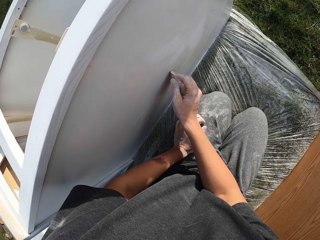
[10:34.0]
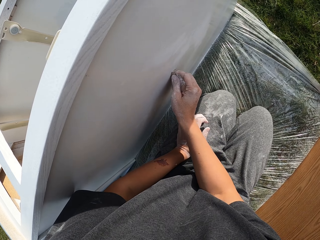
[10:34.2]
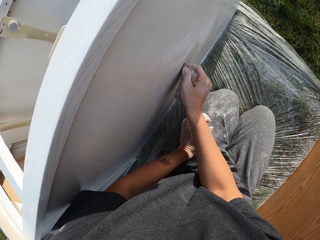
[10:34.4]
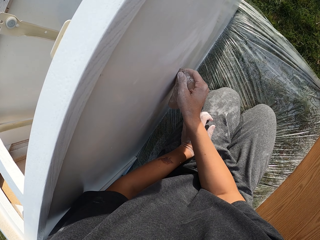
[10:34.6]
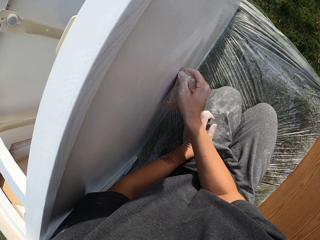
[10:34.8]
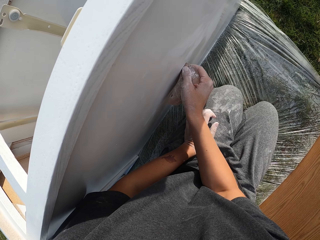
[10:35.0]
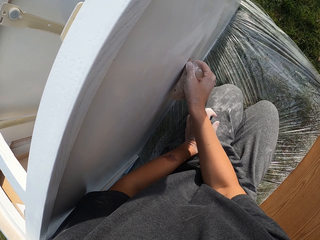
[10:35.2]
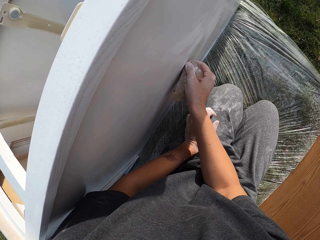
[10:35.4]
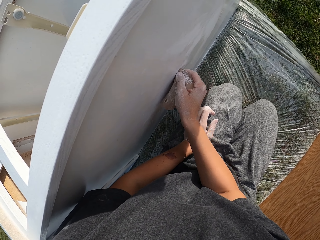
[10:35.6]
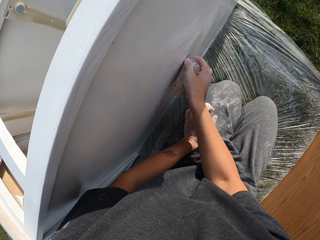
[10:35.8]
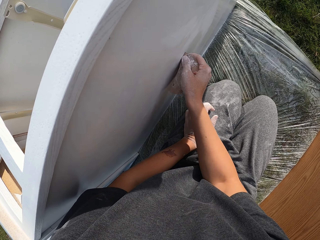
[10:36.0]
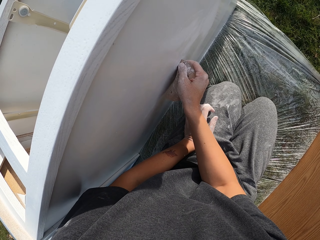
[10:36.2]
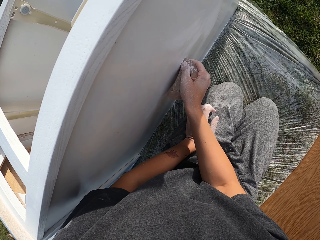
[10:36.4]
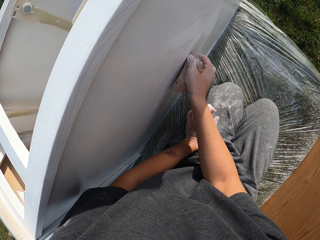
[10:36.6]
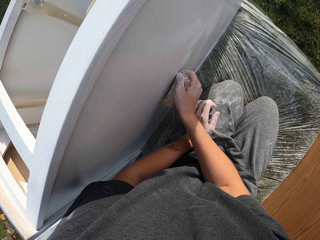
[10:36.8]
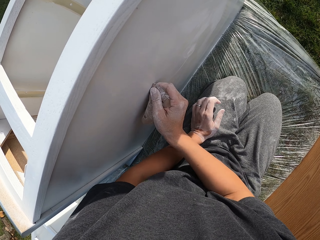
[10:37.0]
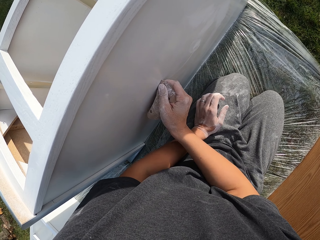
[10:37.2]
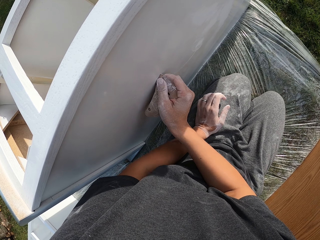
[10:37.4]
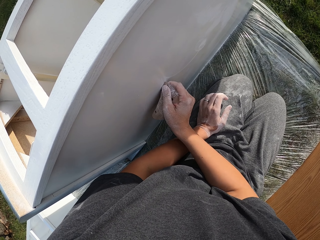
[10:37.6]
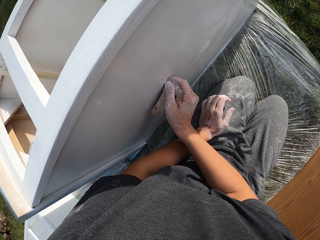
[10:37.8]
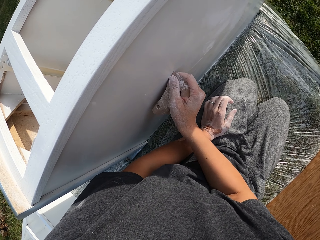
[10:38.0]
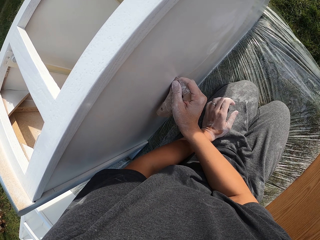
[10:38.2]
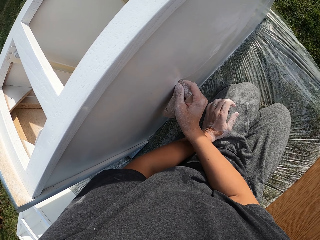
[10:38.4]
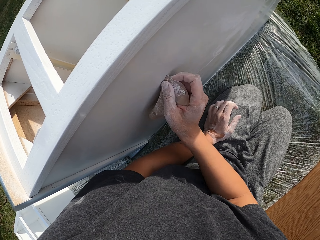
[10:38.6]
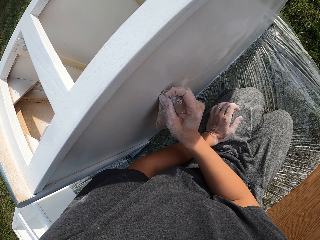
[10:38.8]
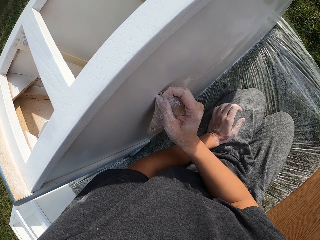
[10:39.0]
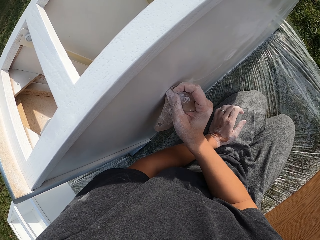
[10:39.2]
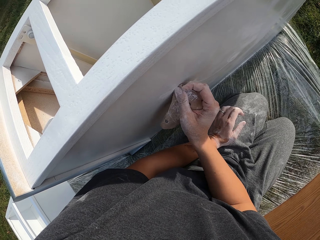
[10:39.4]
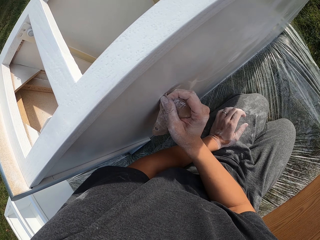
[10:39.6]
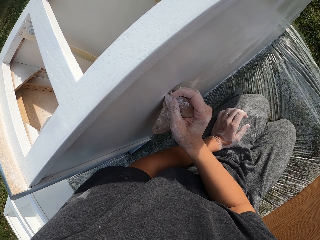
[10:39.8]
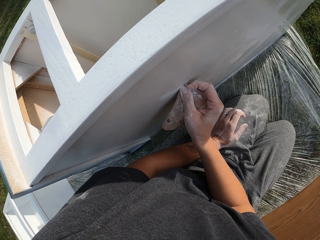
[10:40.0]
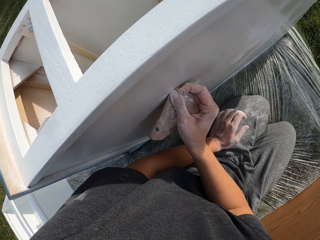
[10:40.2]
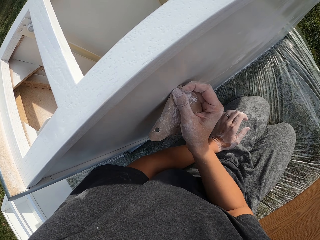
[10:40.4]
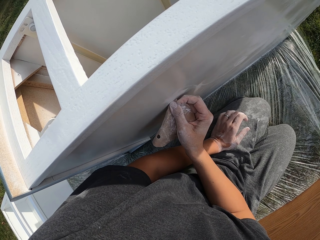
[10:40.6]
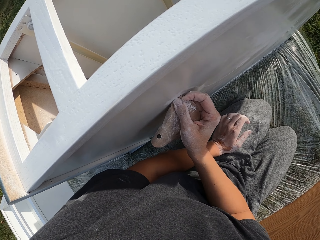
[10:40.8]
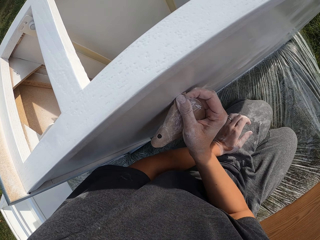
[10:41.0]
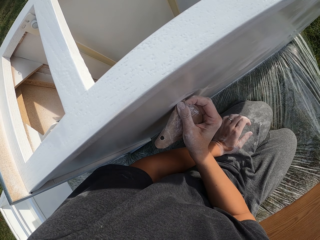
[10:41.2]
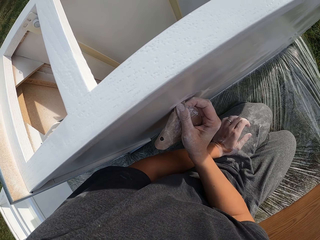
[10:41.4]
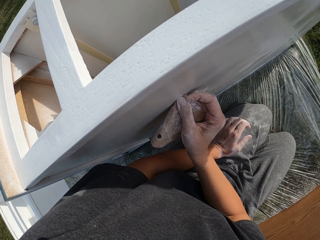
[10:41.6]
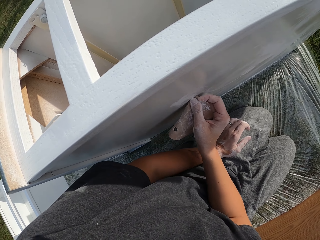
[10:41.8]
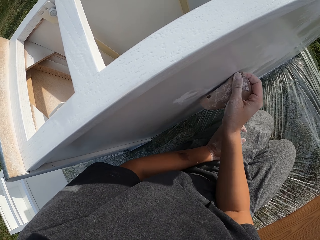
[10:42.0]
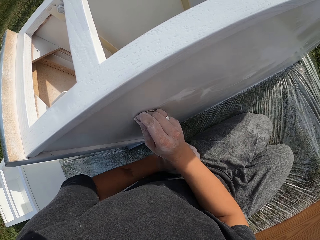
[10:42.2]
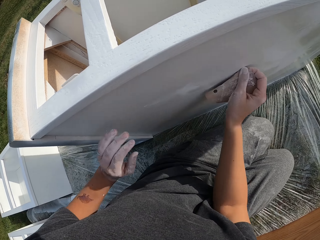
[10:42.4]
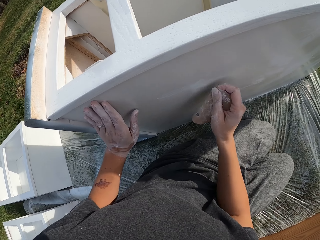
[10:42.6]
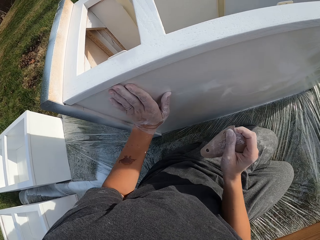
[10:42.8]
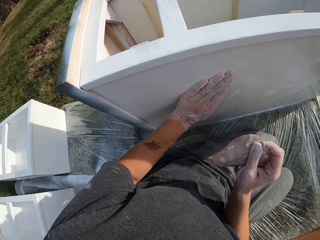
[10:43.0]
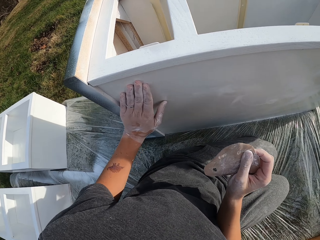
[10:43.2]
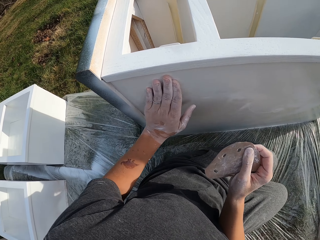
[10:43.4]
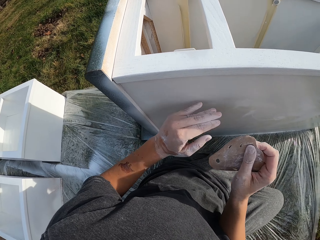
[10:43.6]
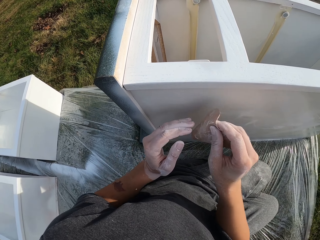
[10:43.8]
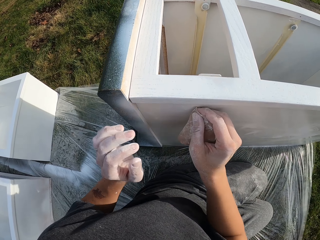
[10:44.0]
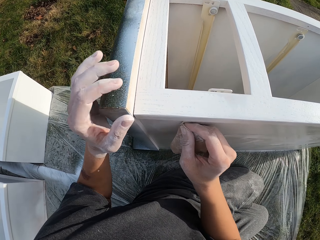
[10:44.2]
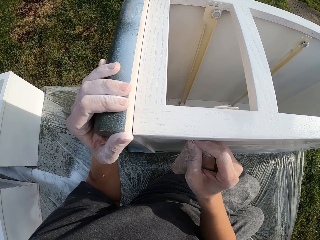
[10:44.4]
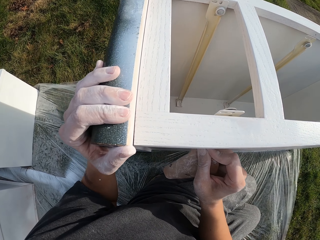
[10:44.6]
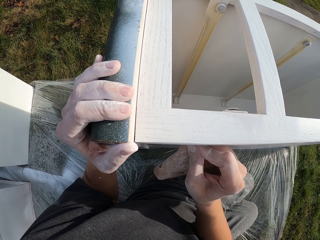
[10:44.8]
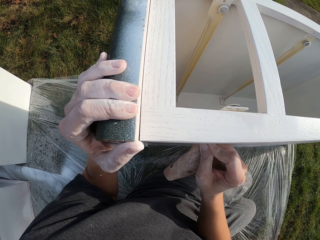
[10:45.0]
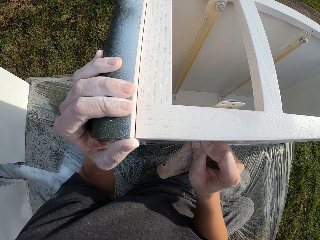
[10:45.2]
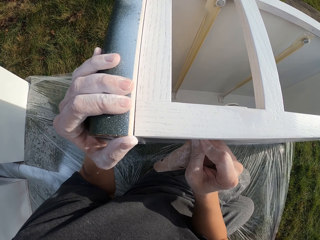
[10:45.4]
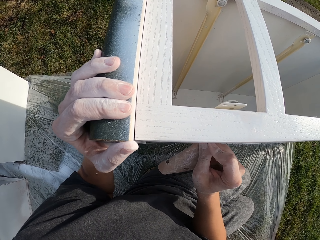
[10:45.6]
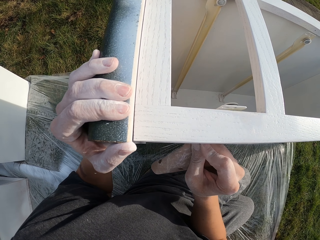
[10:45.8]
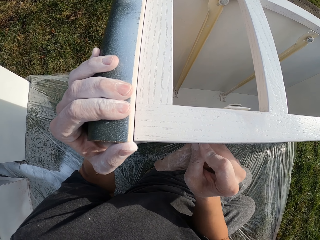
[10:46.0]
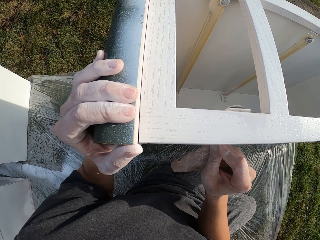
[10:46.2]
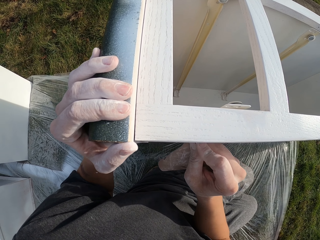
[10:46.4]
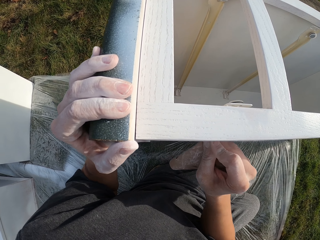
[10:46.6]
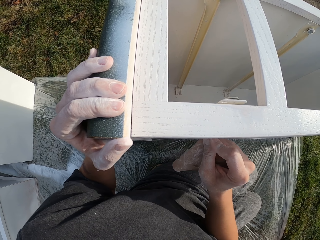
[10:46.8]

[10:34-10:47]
The camera wearer smoothens a structure with a sandpaper. They rub the structure with the left hand. They smoothen the structure with the sandpaper.

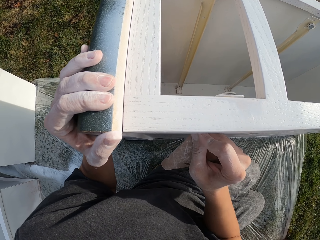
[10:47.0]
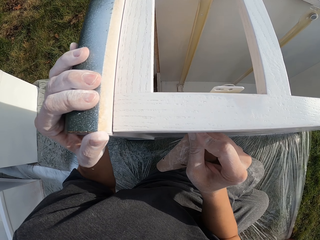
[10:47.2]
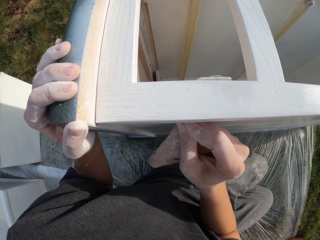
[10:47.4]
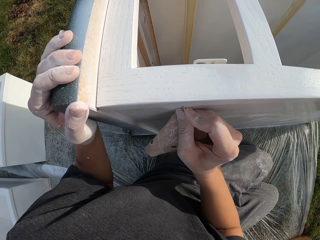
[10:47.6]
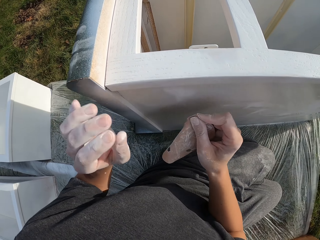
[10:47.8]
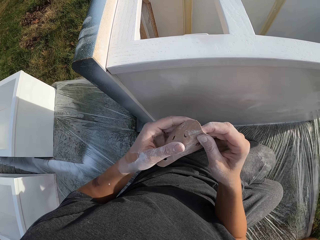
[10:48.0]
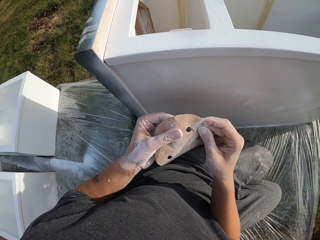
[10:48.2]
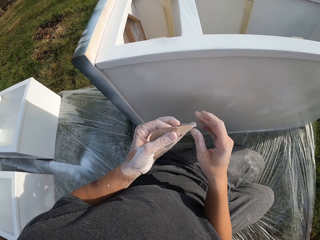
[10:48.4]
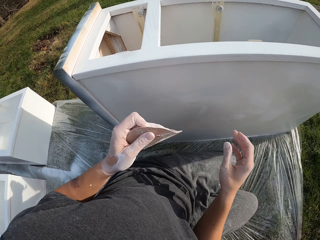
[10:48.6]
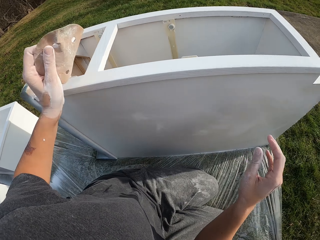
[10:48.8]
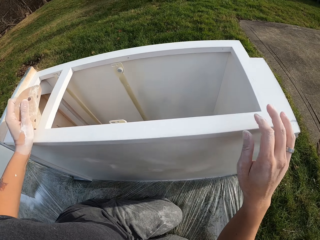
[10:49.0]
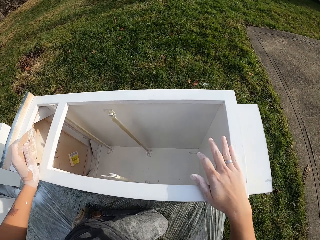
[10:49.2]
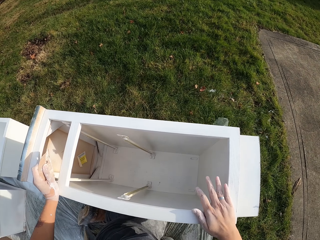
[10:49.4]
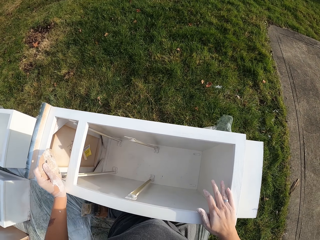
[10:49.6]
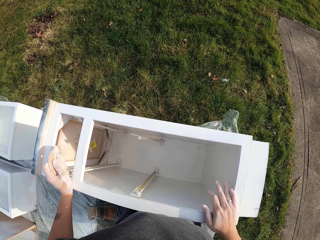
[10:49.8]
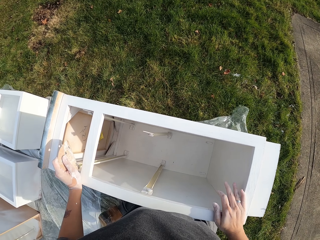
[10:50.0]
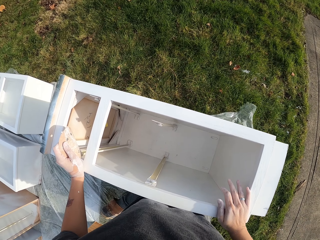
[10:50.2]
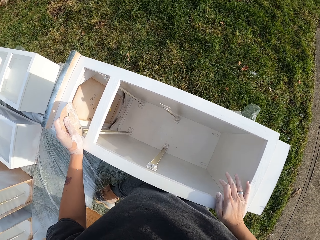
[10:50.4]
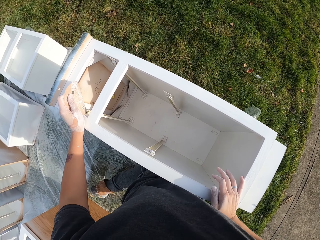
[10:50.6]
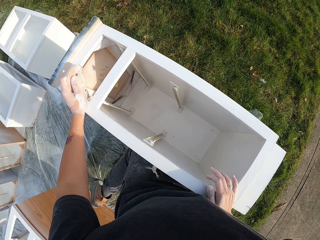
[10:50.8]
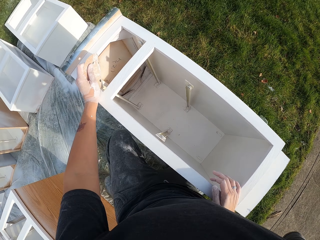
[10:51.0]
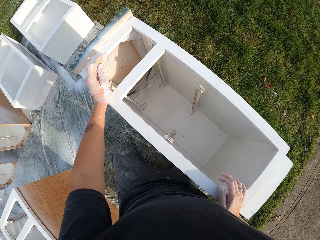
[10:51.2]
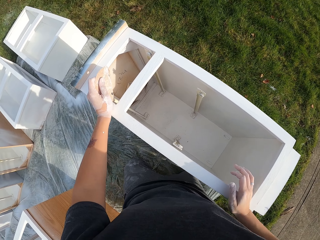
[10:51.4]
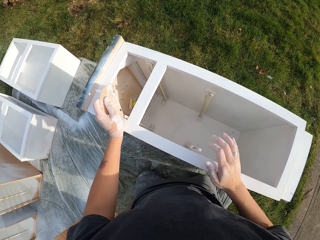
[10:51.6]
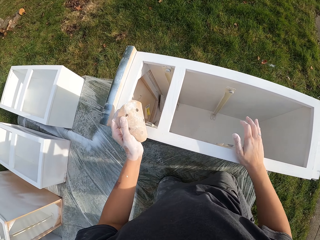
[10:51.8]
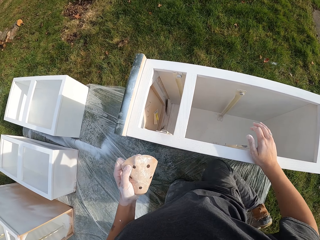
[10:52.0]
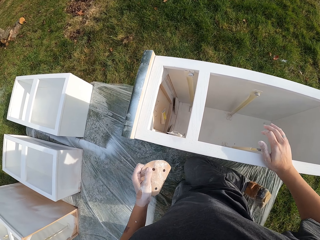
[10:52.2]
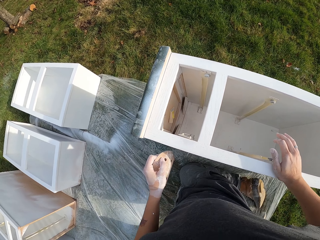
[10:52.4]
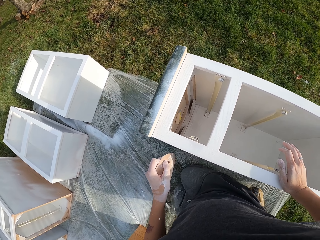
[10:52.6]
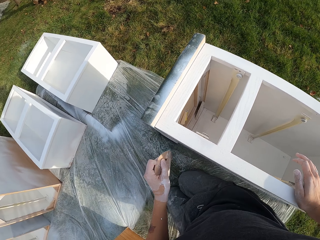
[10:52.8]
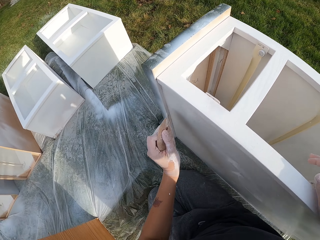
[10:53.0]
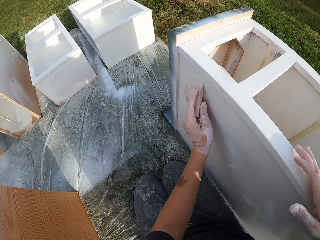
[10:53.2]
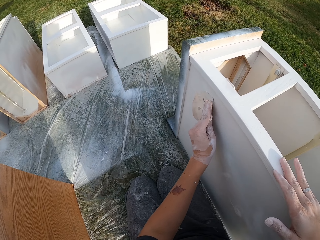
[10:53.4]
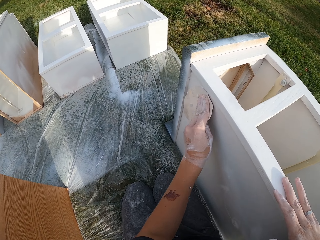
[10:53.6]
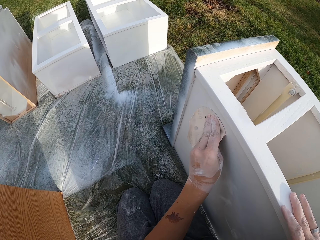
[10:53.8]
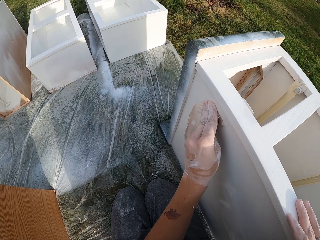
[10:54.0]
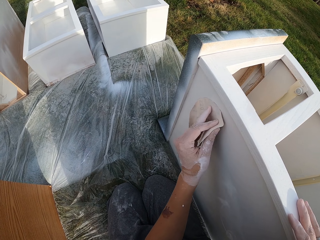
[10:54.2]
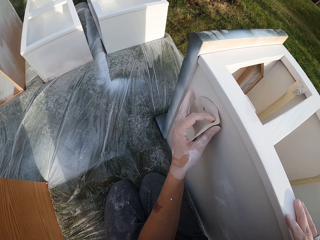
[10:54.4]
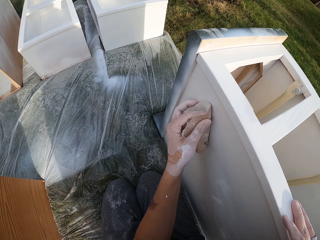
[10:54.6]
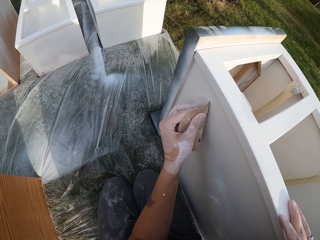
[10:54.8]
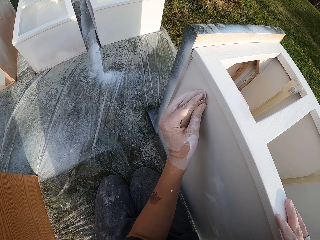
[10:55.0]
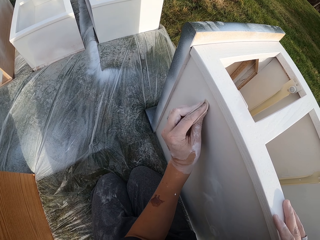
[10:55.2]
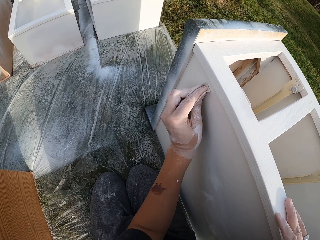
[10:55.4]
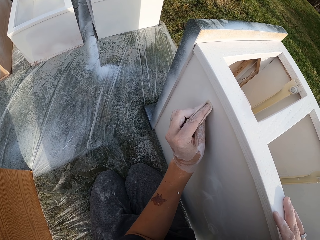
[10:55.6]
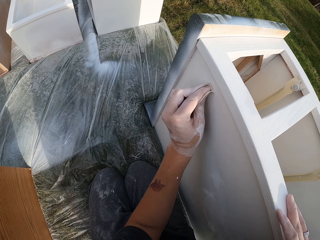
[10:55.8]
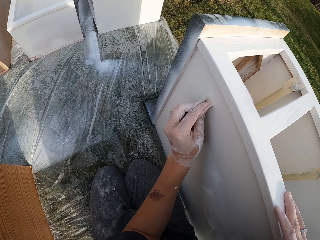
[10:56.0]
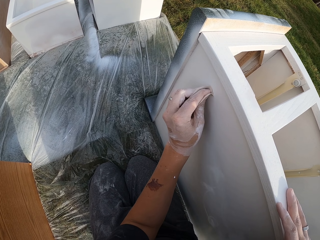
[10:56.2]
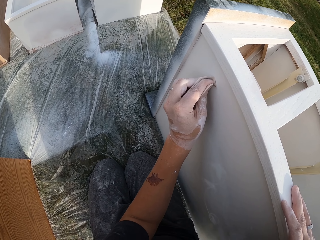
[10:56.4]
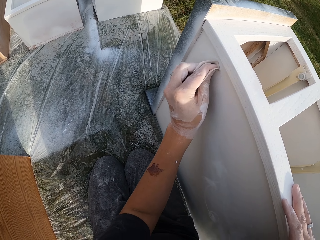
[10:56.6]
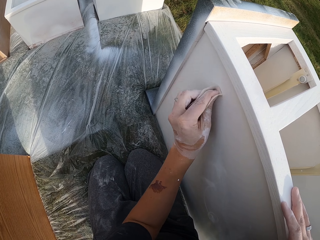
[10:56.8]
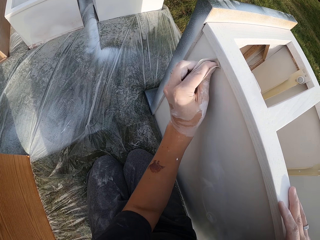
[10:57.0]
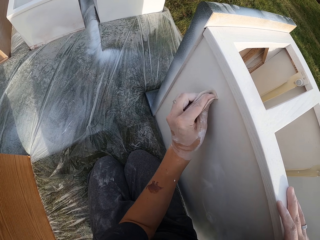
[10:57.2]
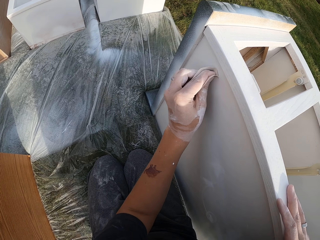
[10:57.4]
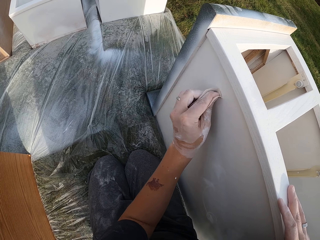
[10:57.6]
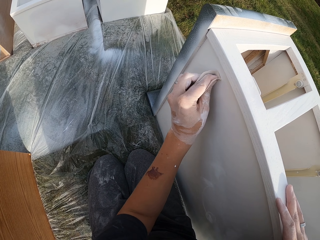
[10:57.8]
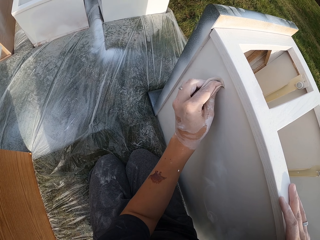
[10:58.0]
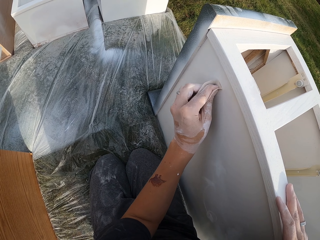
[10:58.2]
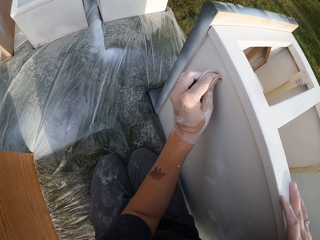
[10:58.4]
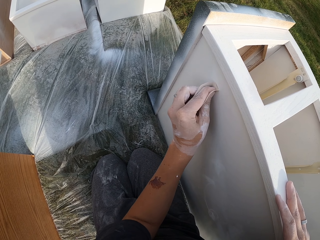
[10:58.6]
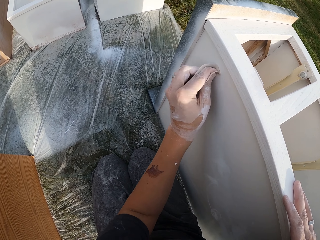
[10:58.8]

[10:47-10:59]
The camera wearer moves the left hand. They stretch the sandpaper. They hold the structure. They look at the structure. They move both hands. They smoothen the structure with the sandpaper.
